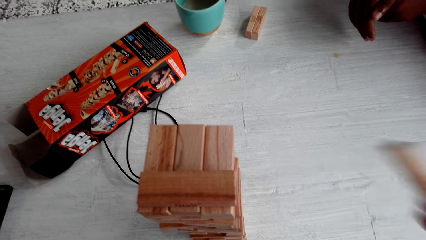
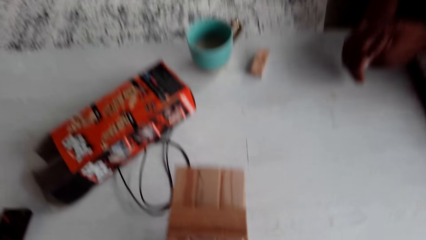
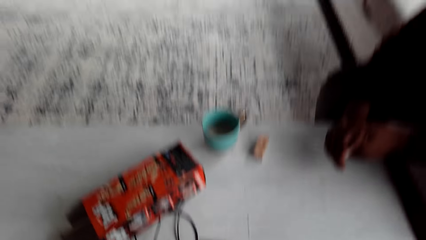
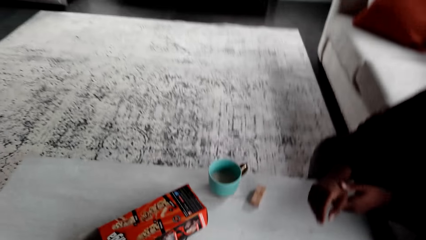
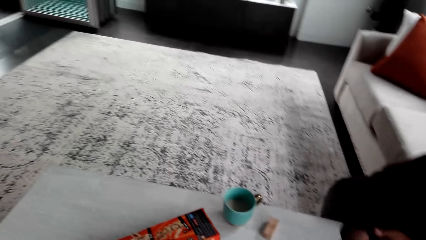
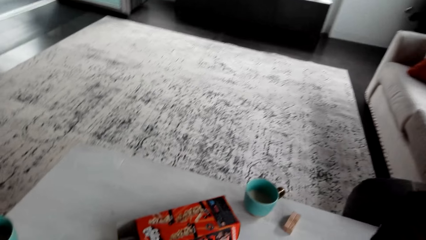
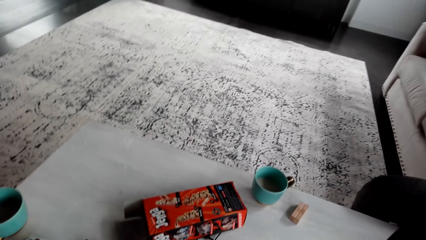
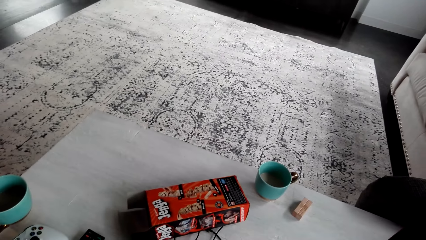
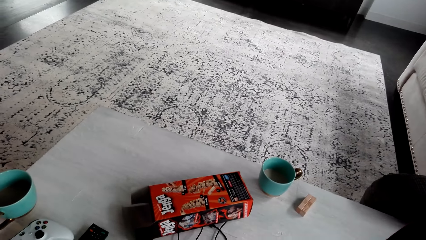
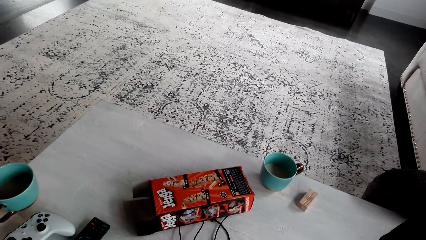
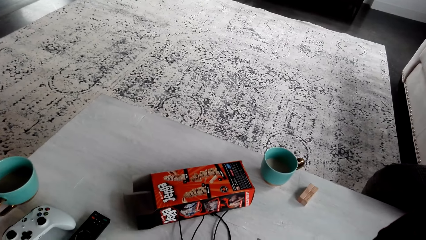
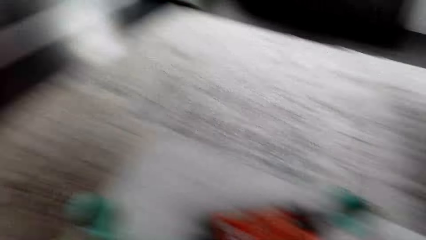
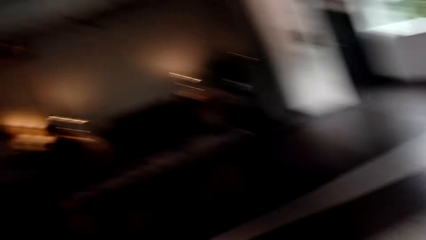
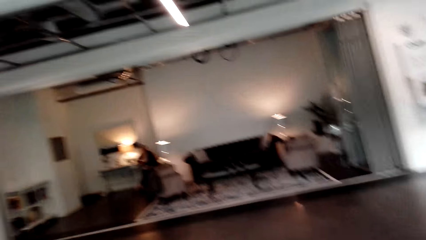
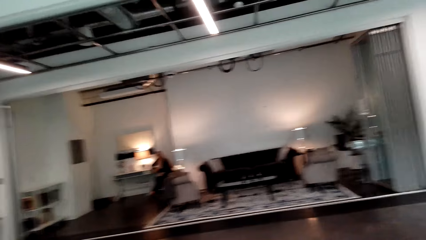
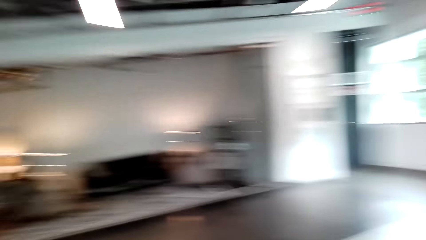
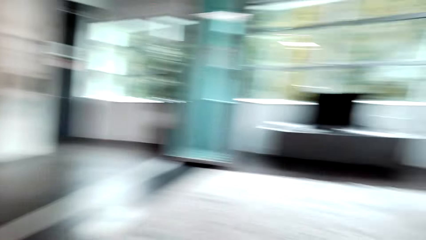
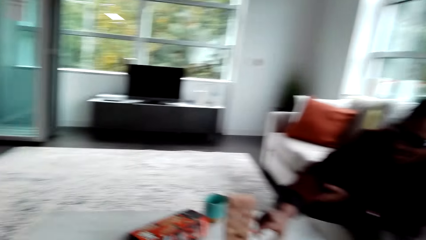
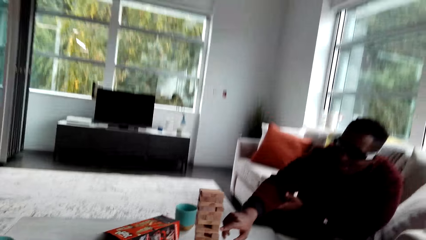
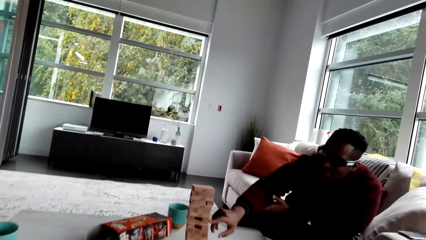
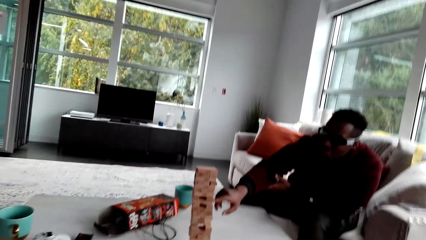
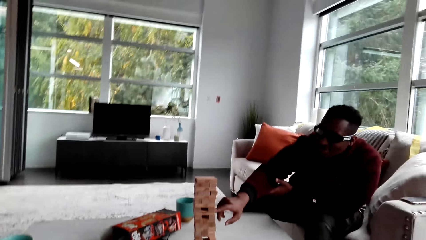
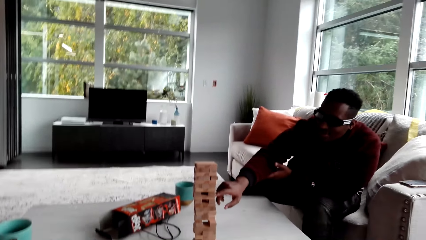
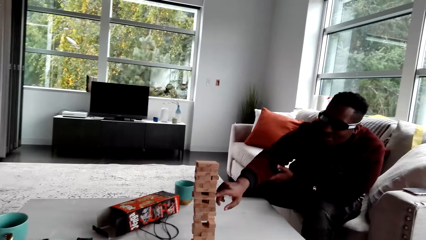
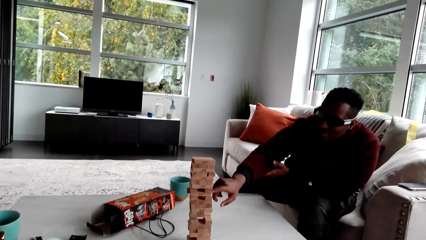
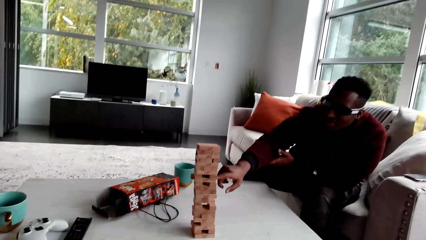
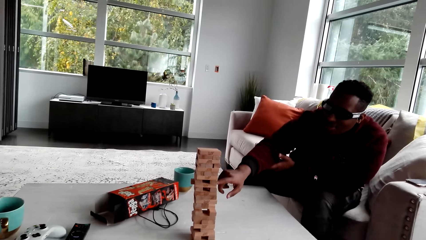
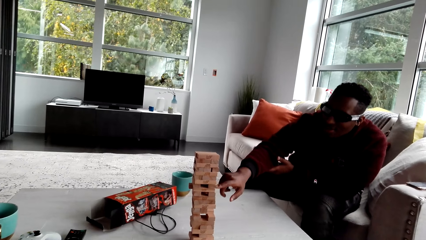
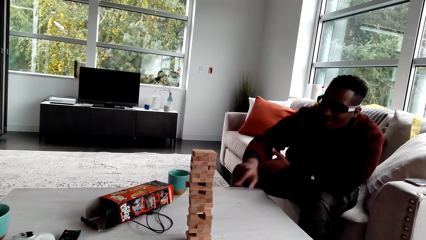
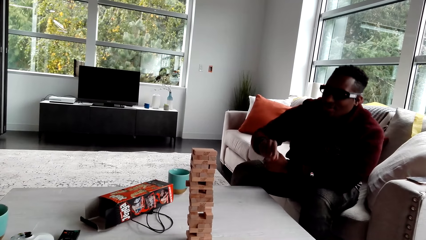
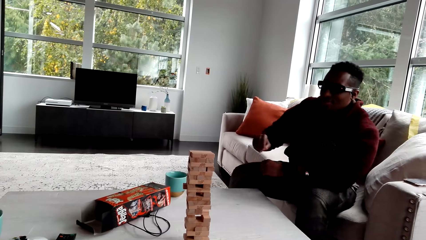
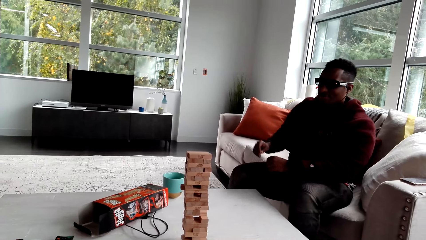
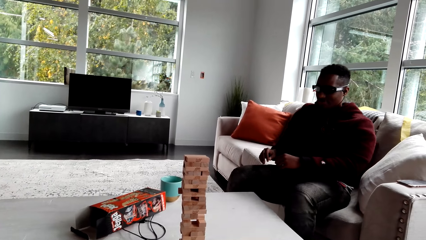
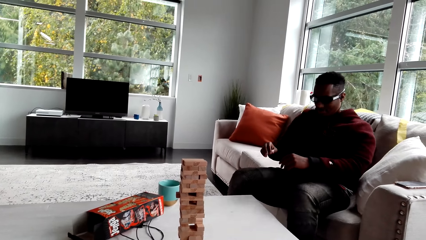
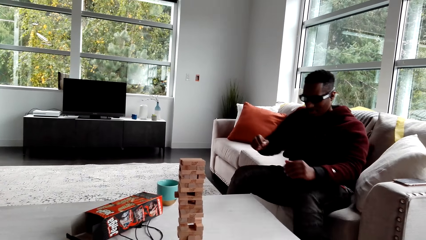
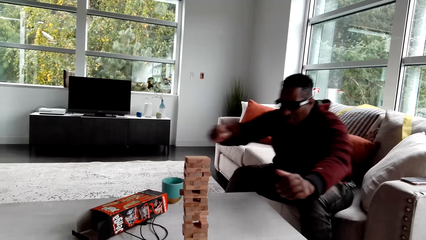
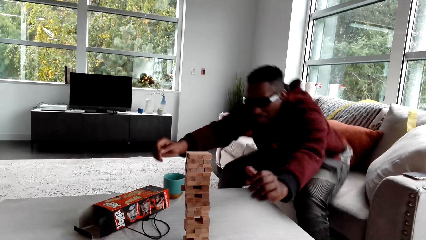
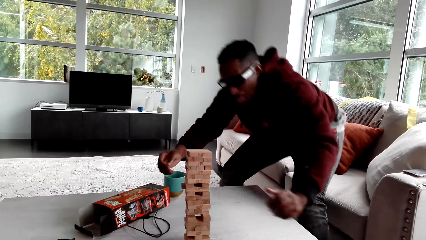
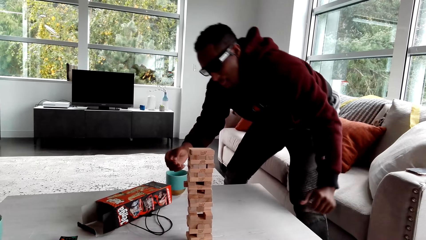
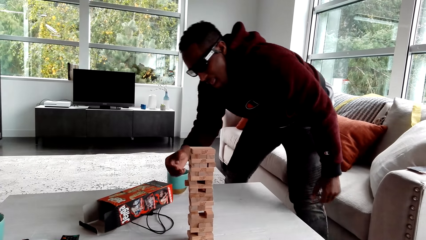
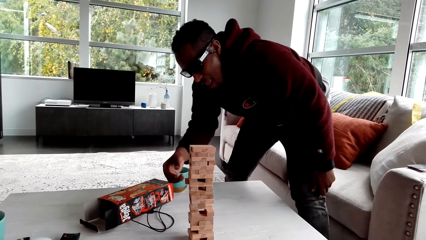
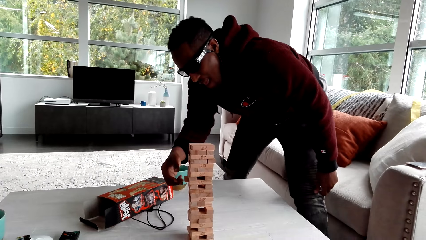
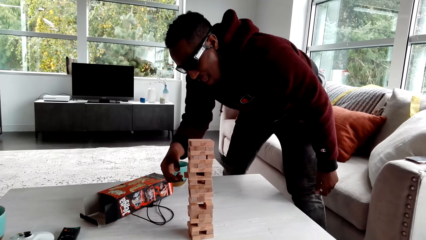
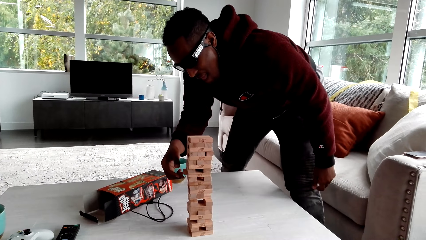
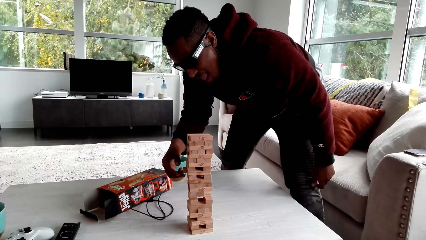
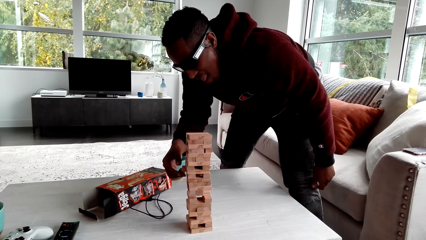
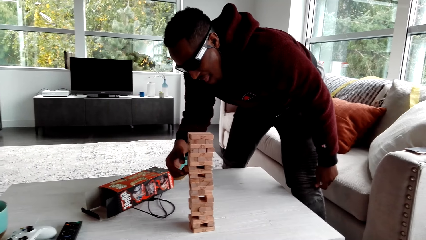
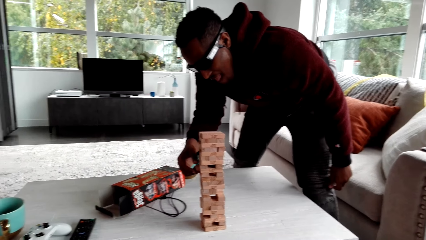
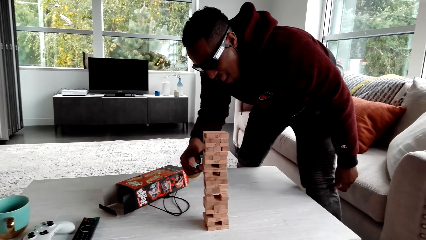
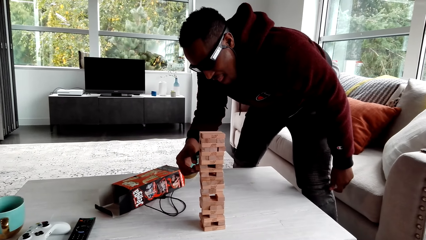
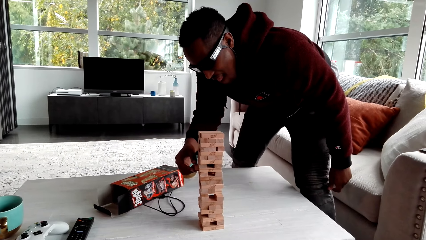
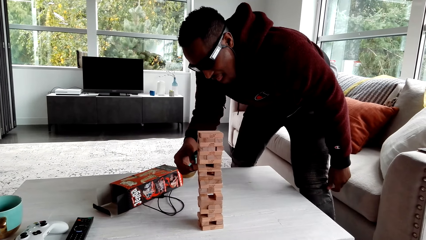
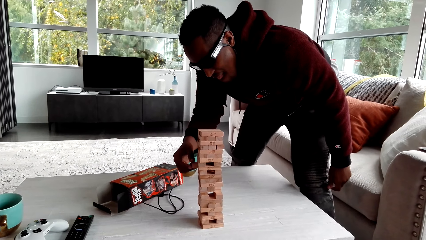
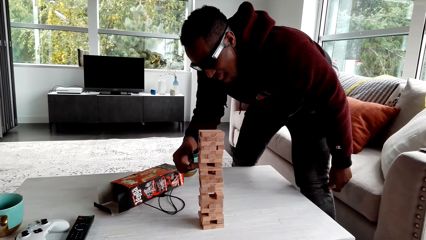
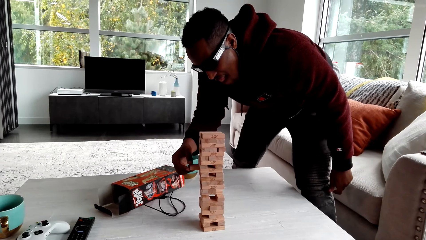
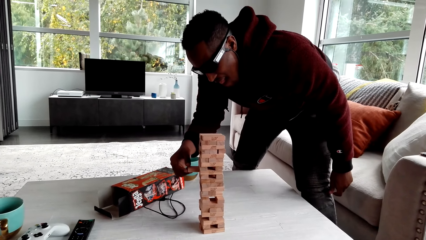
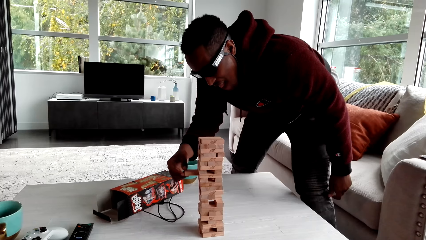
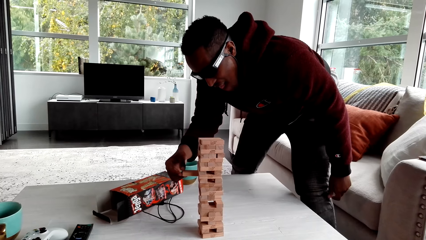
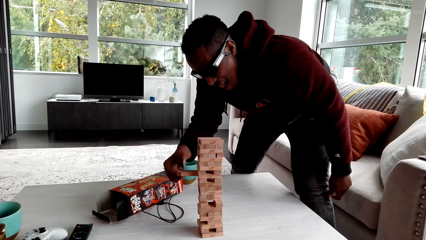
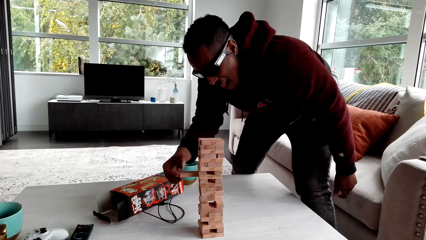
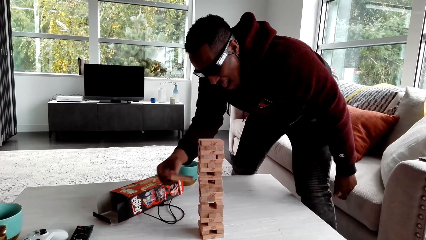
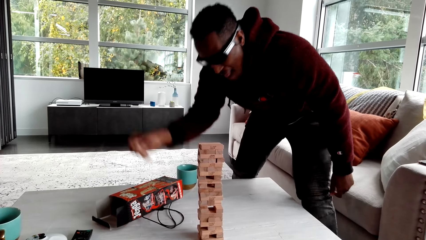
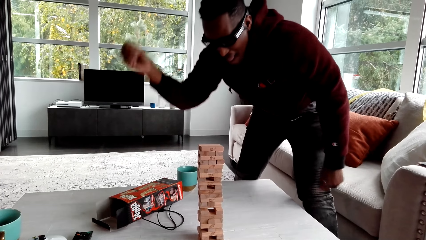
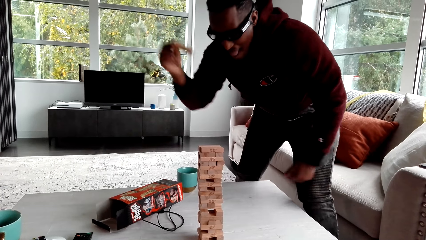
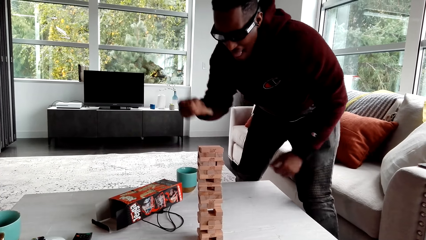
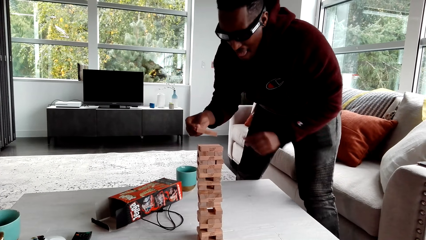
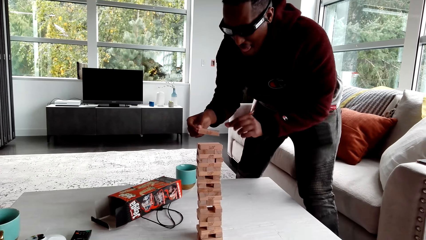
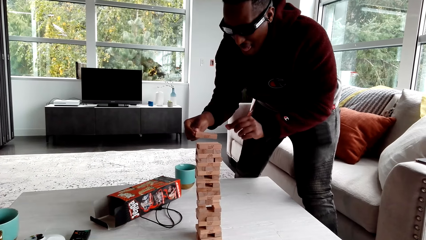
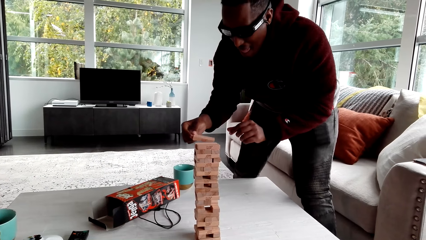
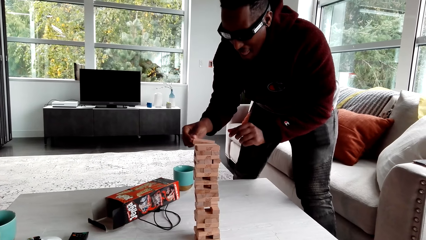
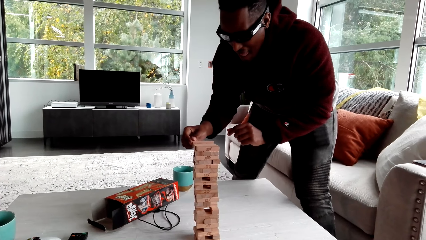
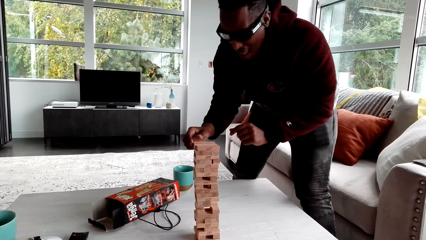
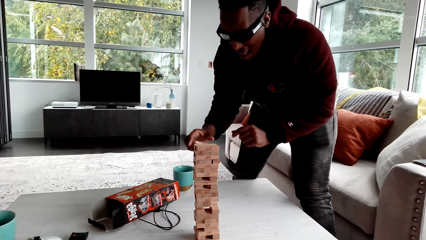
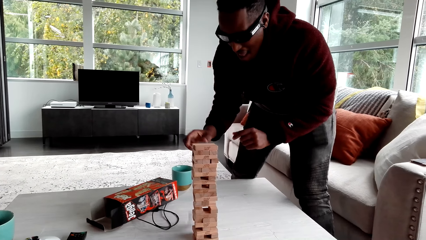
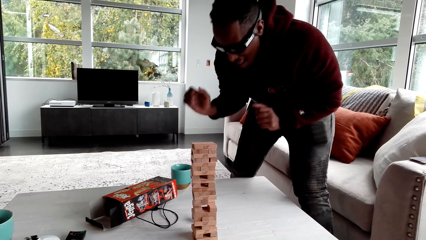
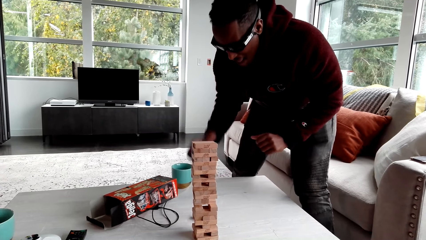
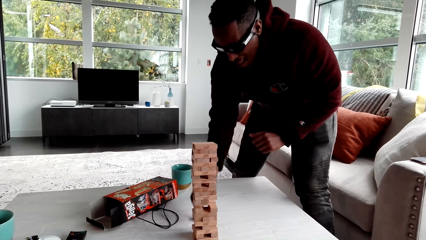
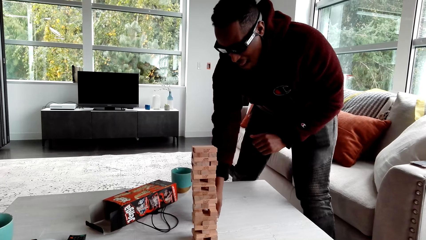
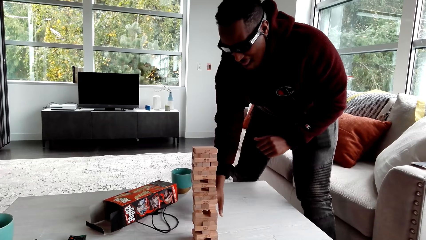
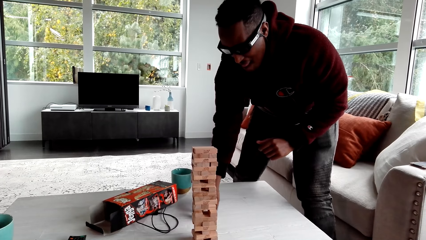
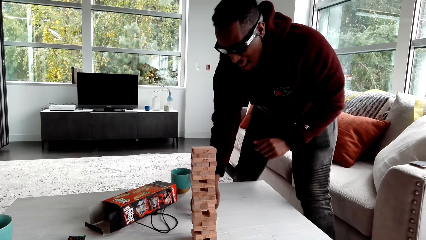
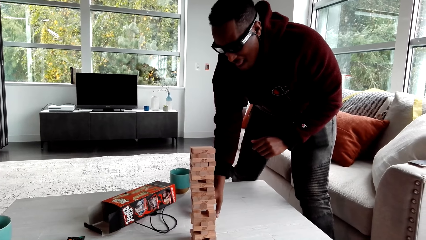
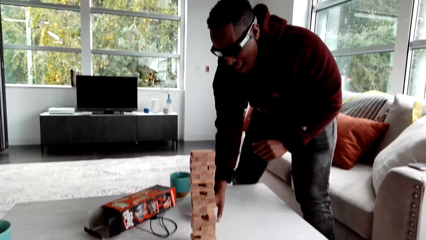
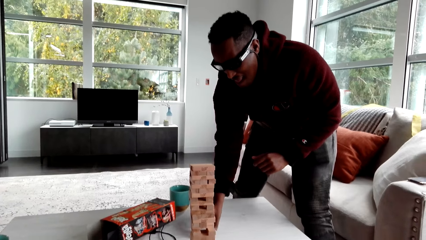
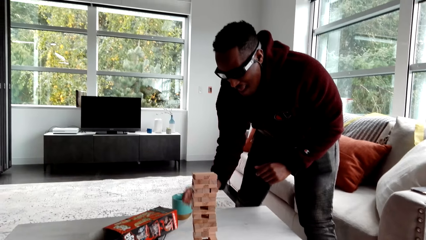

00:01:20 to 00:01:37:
The camera wearer plays the Jenga game with the person. They turn around. They laugh. The person stands up, removes a Jenga block and plays the Jenga game.
